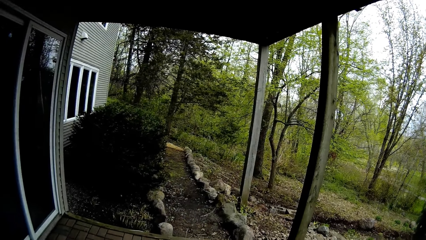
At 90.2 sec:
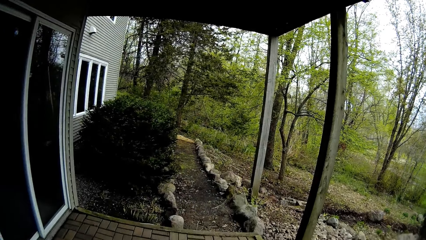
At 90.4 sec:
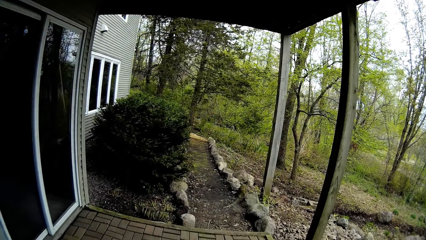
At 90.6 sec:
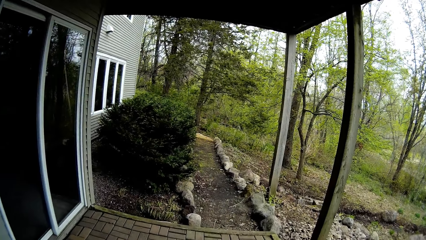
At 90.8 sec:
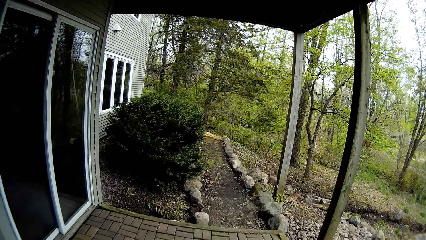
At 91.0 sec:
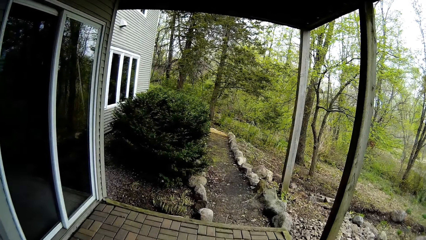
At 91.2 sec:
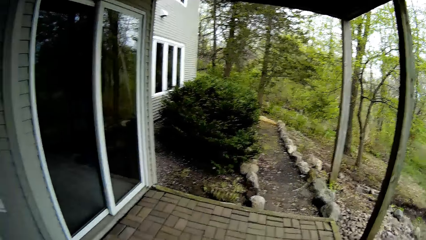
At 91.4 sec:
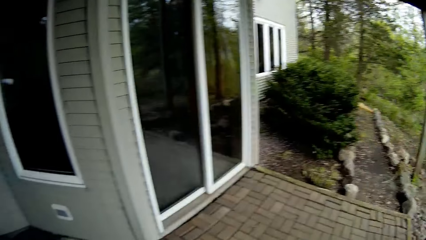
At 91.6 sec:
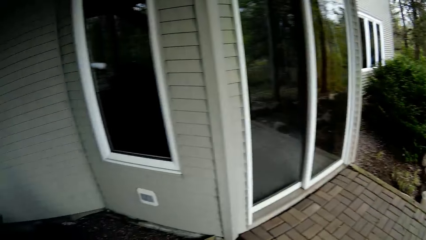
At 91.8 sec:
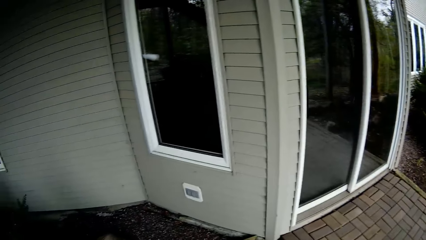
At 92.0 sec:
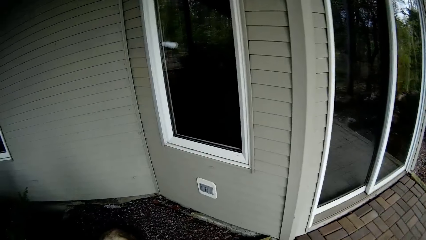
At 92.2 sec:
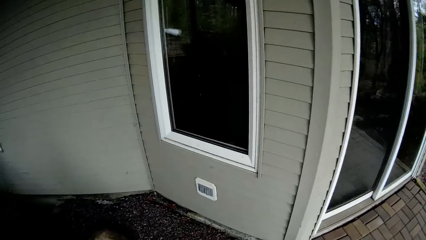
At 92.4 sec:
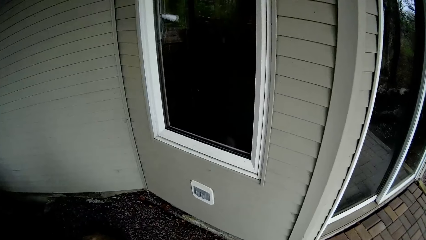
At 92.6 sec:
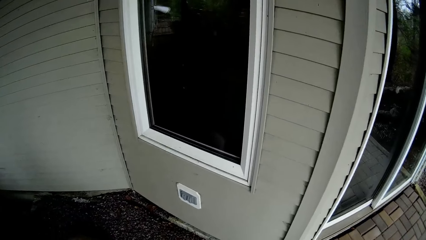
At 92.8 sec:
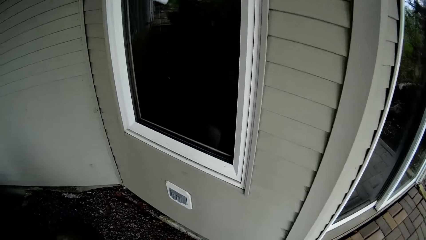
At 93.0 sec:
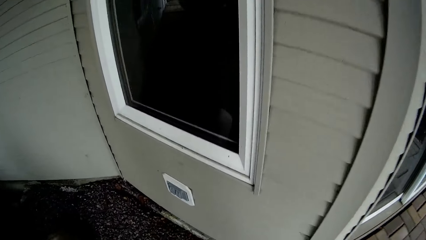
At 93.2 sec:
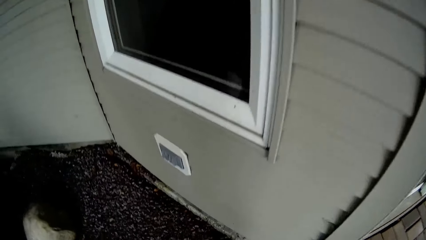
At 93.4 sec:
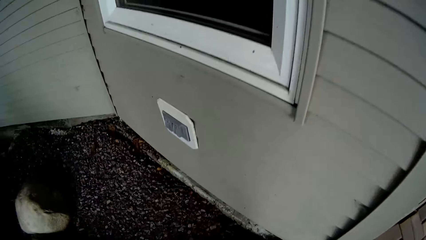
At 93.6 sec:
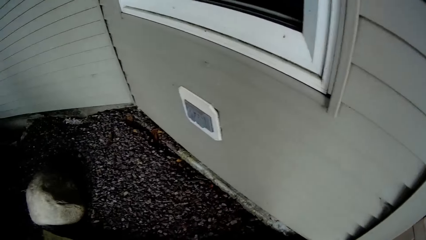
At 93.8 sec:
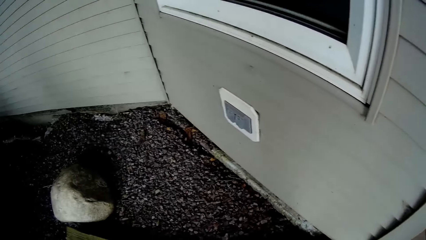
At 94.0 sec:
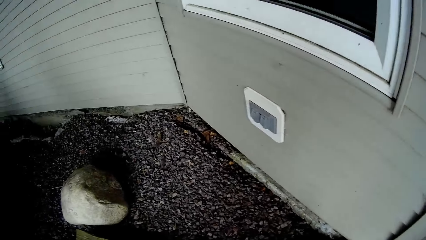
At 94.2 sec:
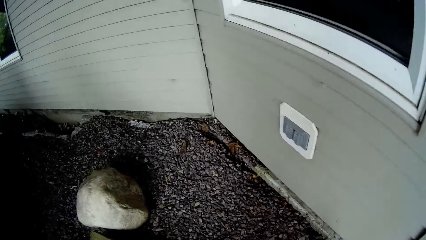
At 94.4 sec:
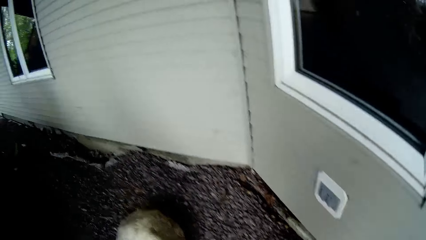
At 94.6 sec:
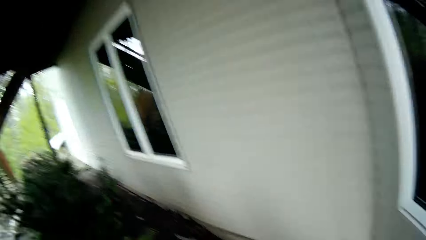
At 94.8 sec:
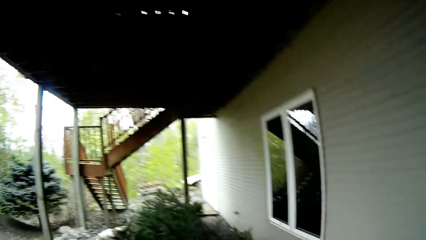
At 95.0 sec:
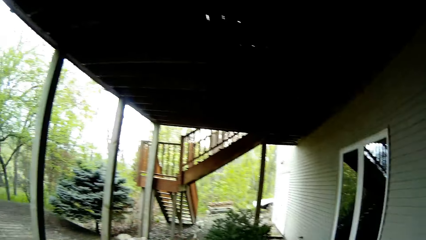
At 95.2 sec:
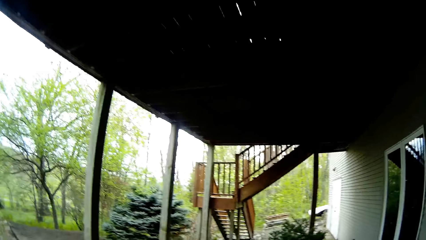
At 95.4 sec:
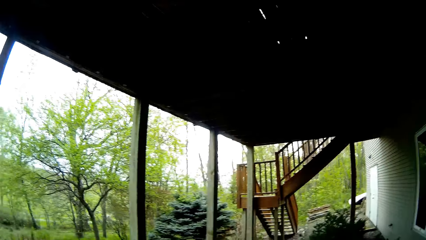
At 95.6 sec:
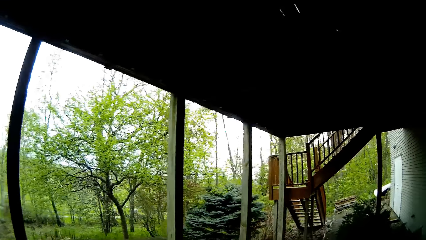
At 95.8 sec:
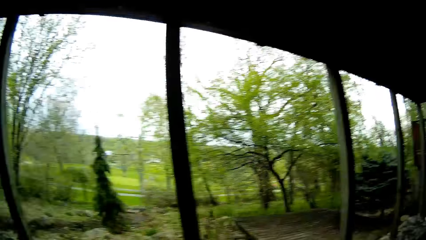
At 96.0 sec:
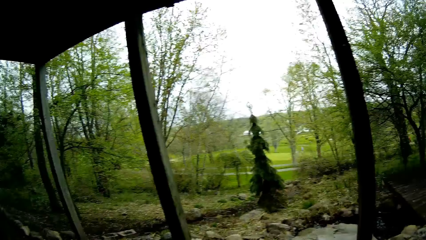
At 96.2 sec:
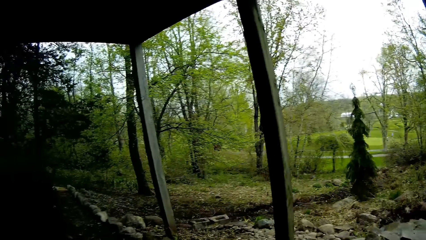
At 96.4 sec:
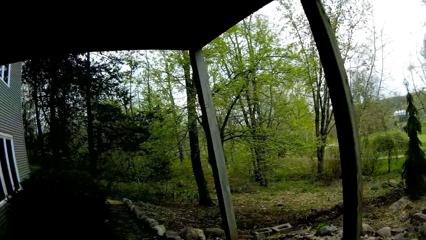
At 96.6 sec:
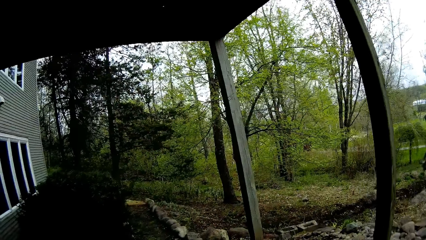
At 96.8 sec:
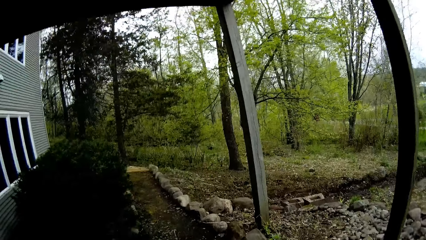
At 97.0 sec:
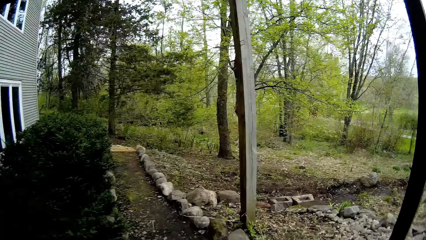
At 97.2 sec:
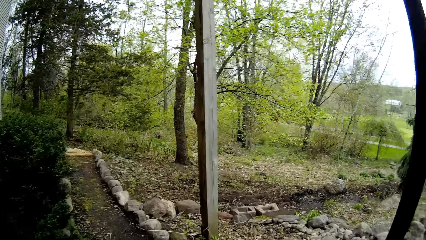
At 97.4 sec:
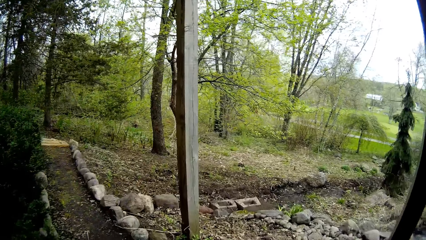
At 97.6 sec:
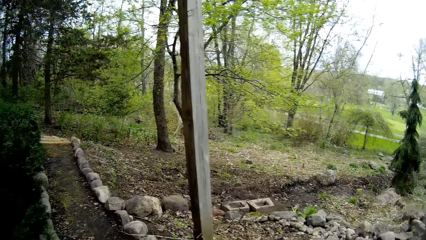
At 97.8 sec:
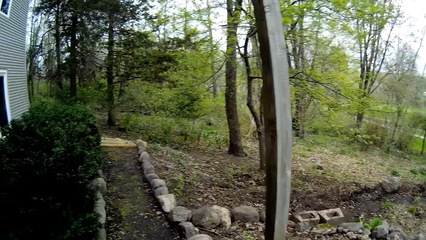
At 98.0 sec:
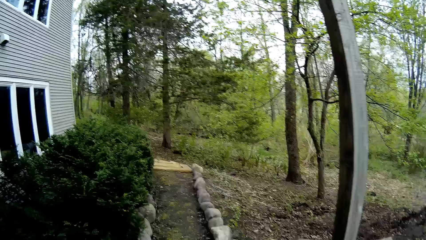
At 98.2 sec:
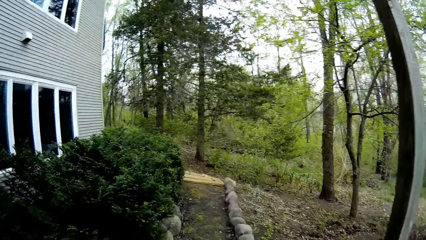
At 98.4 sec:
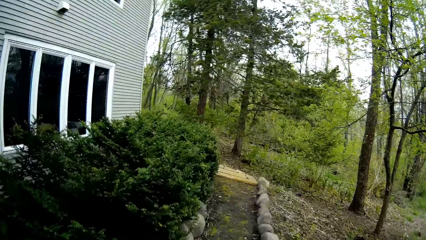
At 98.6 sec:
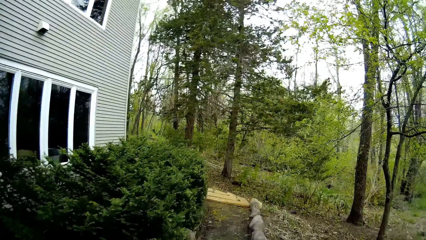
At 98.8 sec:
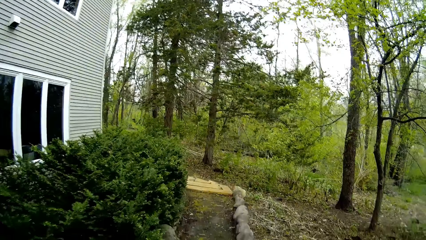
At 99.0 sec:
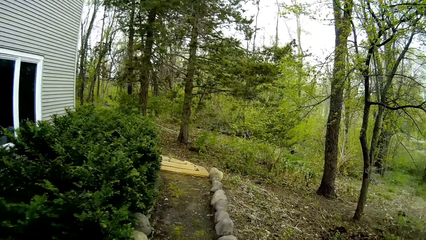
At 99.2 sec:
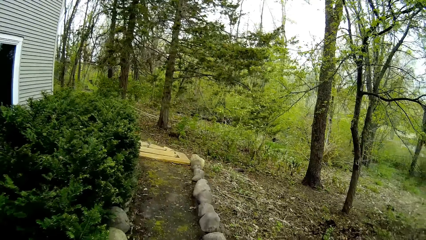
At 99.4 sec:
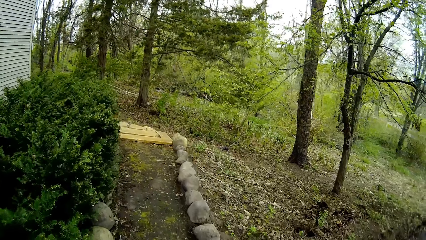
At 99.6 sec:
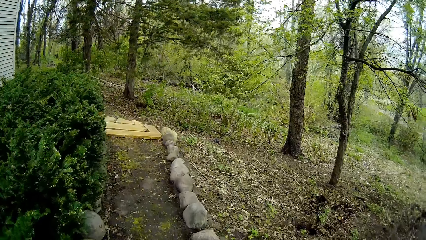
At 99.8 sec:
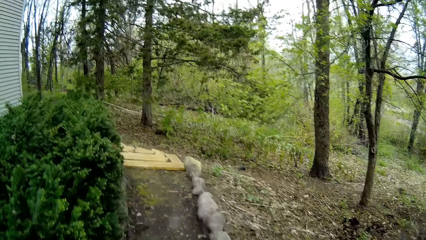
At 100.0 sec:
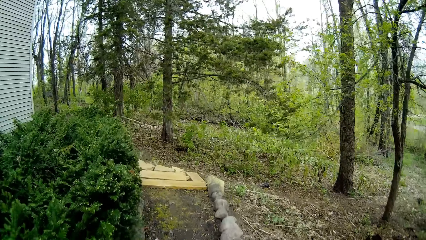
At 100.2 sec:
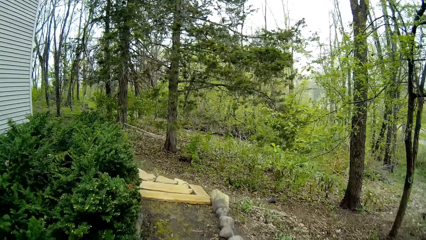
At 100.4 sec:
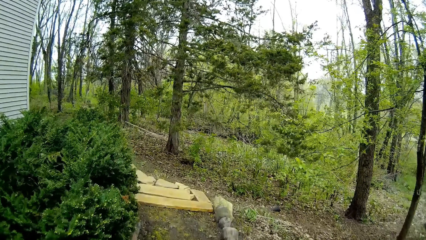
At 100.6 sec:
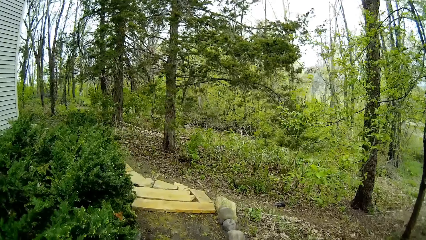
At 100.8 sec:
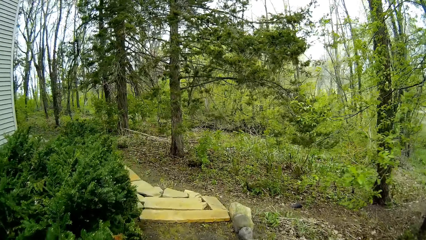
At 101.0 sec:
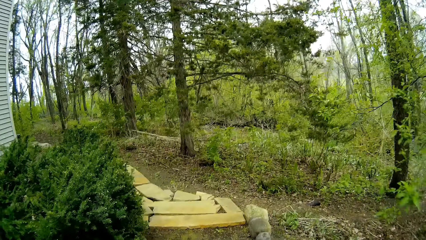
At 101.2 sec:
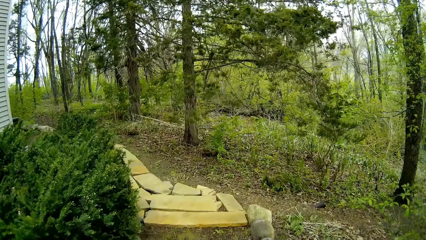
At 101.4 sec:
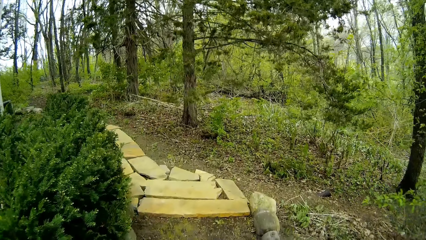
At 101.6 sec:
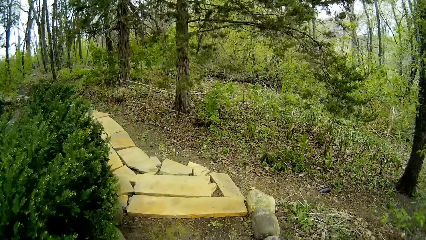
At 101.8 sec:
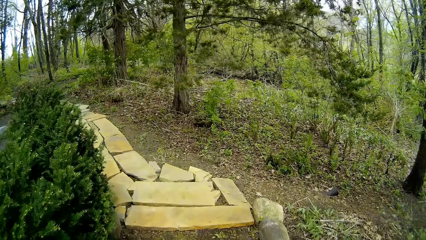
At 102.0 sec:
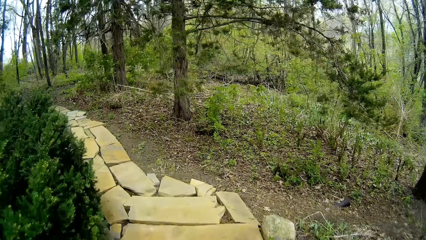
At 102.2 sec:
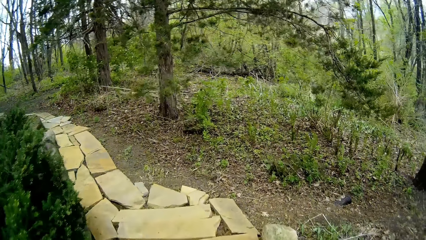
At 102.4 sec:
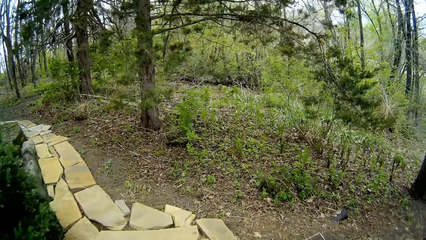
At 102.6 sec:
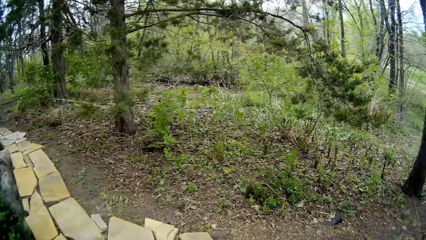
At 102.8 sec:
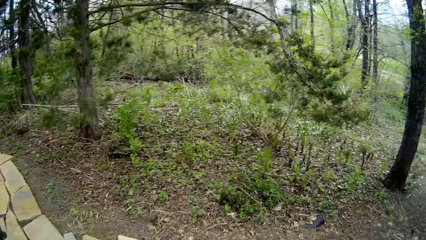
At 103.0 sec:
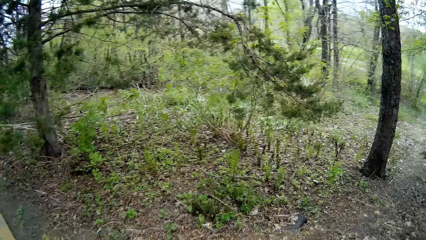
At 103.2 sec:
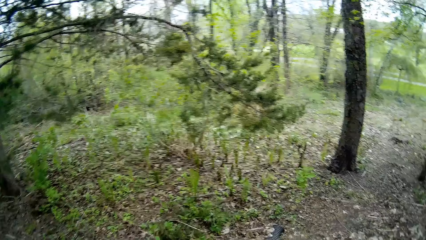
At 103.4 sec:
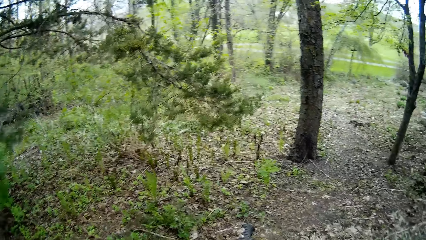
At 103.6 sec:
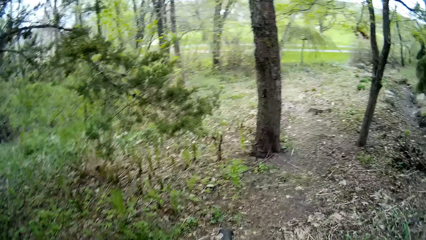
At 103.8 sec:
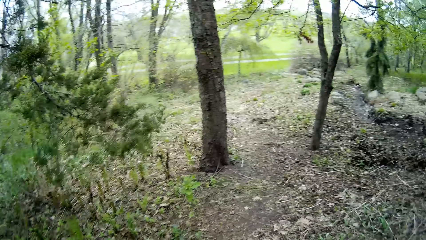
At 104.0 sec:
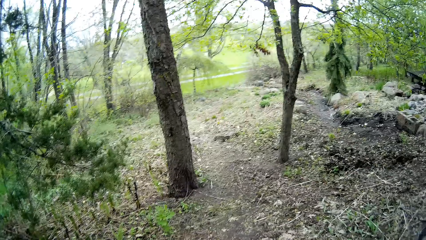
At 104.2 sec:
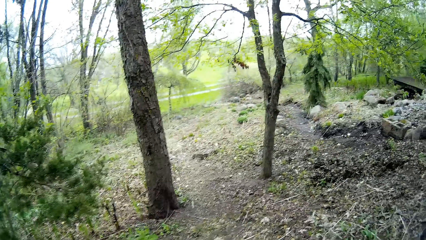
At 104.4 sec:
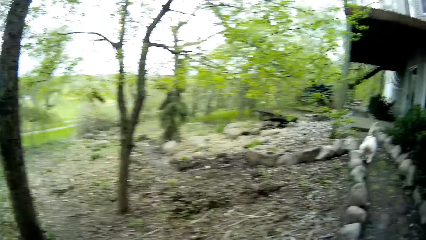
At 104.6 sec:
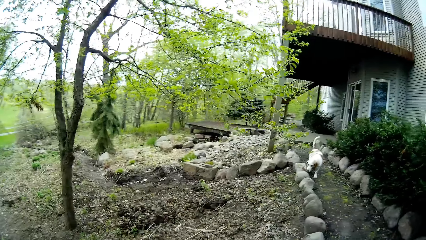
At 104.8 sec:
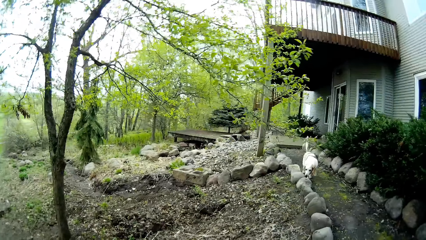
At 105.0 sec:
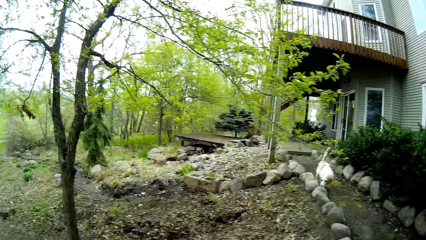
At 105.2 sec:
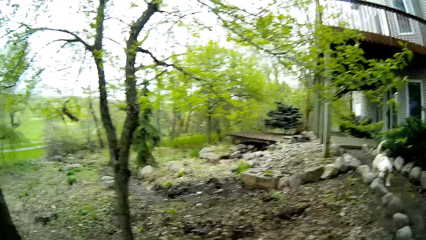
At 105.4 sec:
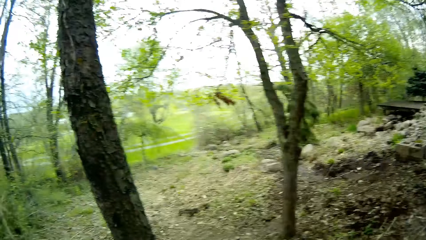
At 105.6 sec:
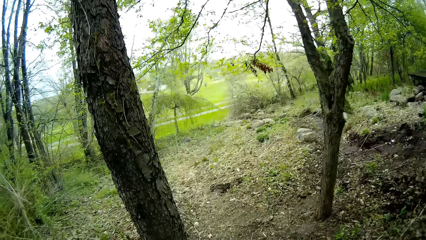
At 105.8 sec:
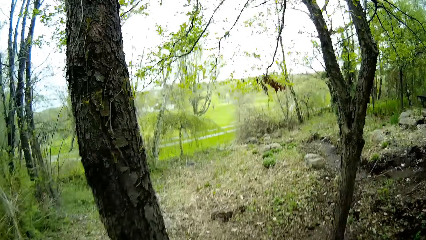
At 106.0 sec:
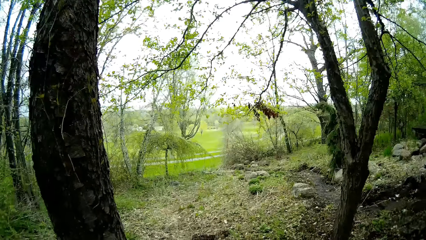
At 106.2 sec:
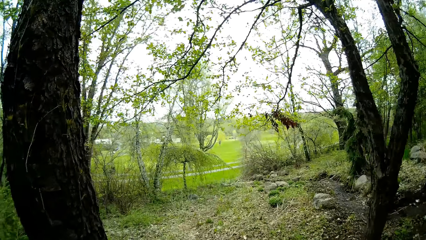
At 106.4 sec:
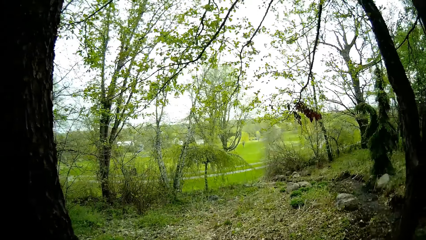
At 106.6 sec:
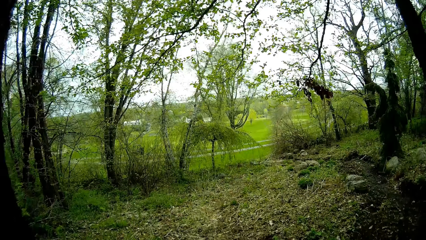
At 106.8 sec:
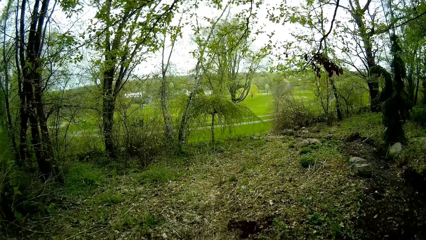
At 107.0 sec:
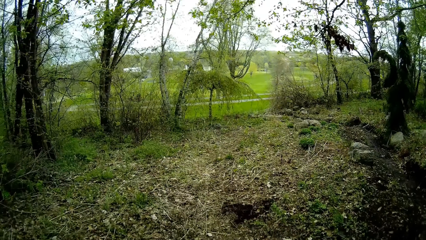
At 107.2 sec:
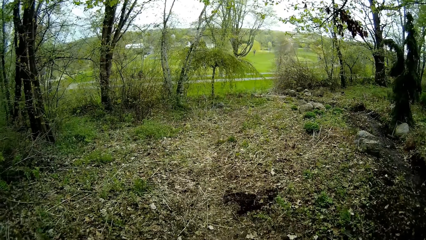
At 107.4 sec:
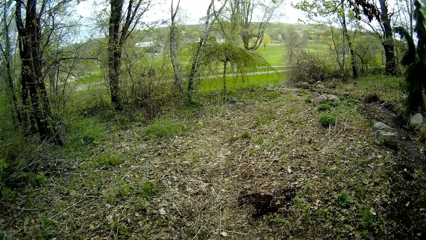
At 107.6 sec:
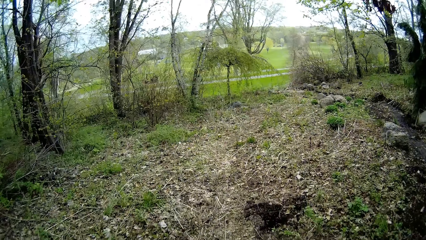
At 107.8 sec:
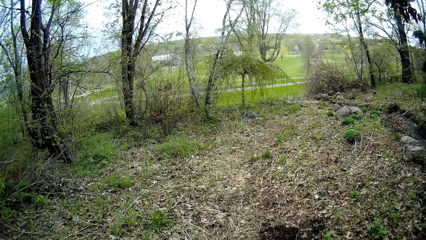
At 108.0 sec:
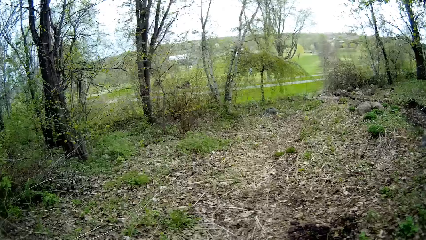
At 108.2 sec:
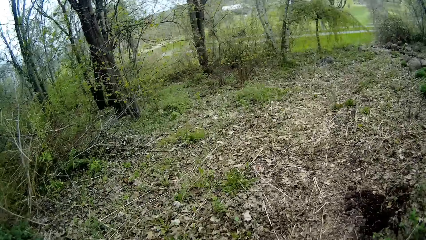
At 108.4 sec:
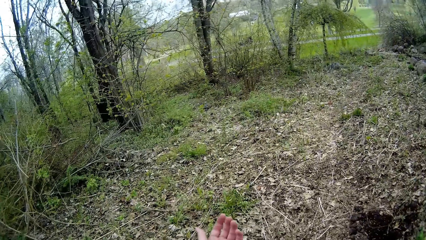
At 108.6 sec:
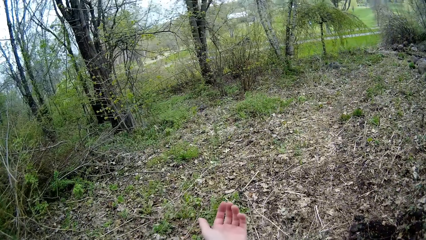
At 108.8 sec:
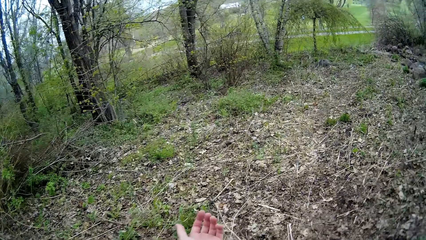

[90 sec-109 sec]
The camera wearer stares at the ground. They stare at the house. They walk in the compound. They walk into the woods.
